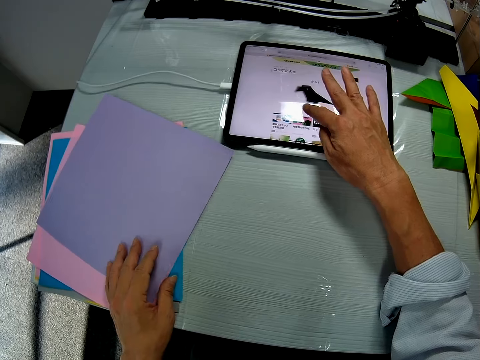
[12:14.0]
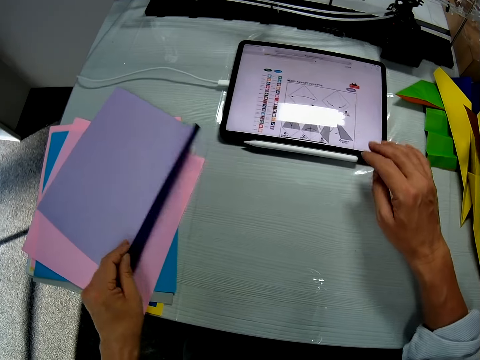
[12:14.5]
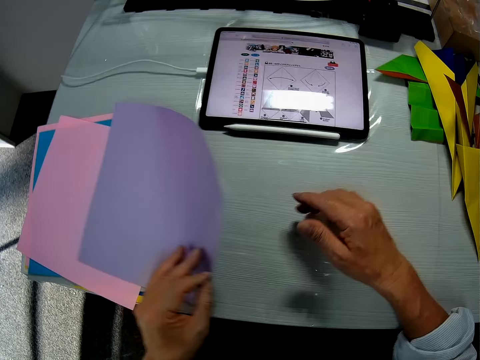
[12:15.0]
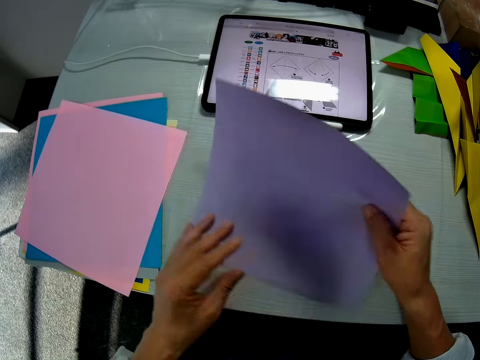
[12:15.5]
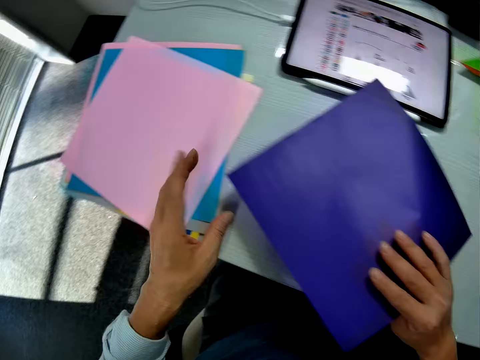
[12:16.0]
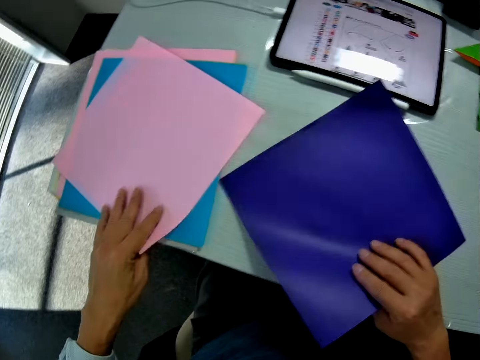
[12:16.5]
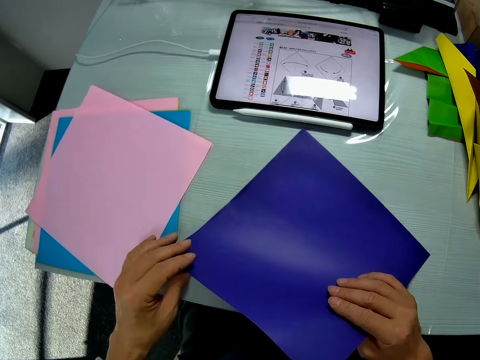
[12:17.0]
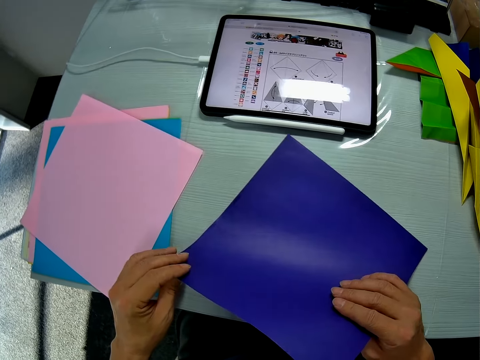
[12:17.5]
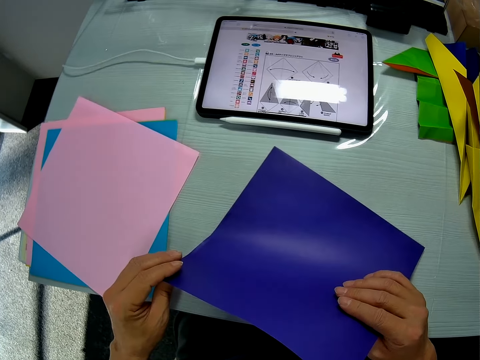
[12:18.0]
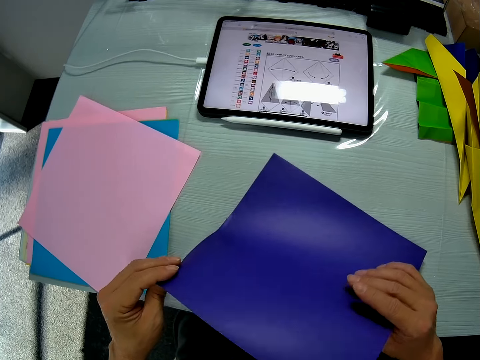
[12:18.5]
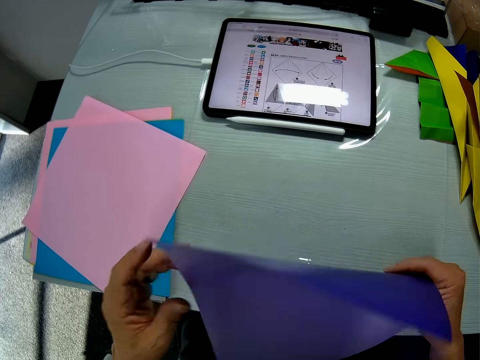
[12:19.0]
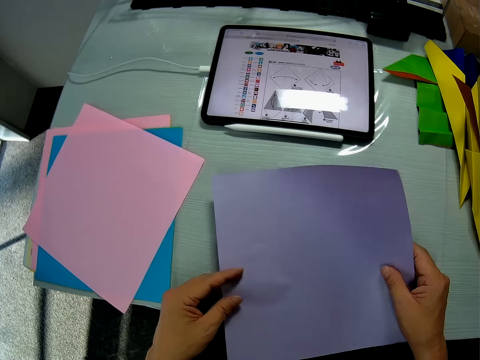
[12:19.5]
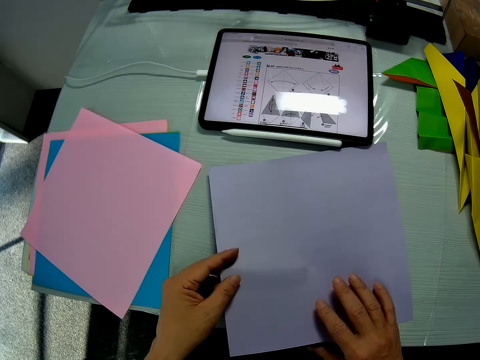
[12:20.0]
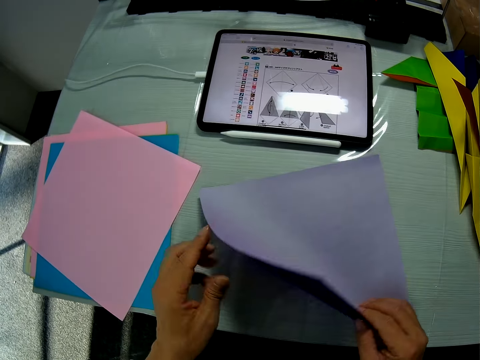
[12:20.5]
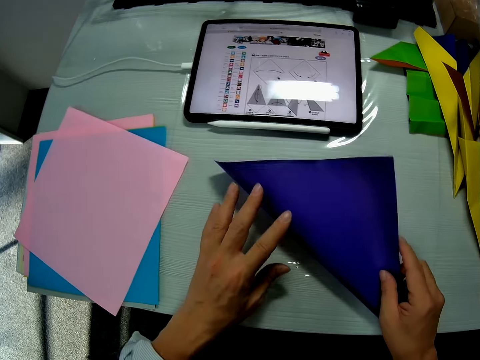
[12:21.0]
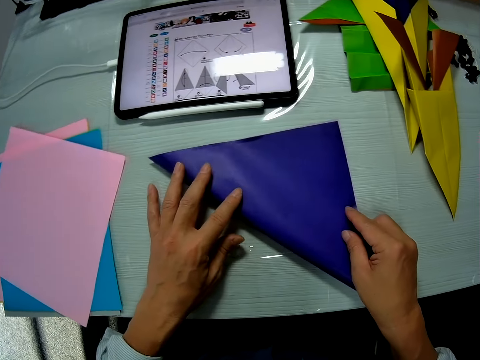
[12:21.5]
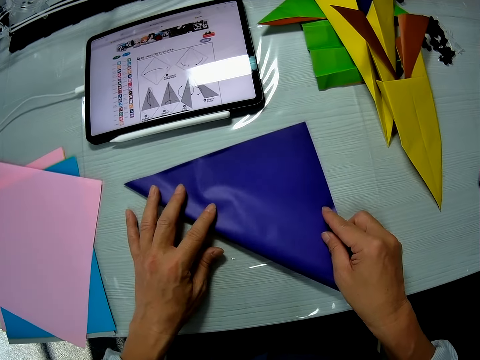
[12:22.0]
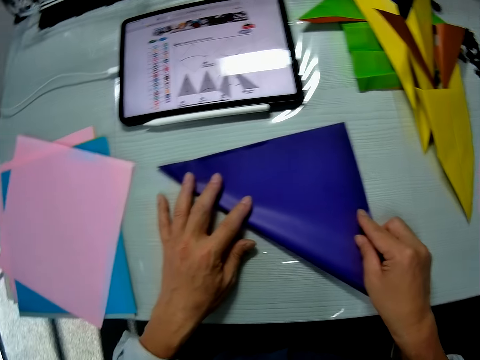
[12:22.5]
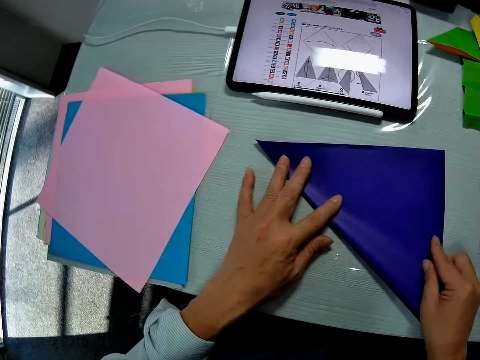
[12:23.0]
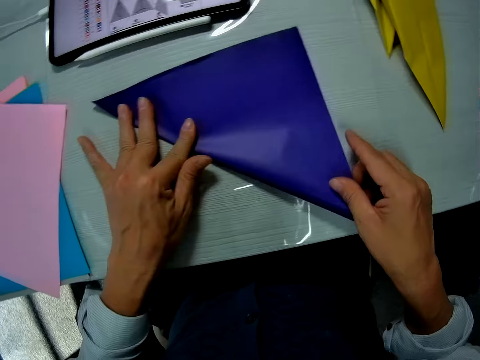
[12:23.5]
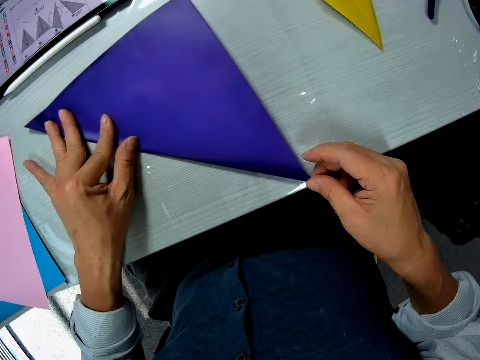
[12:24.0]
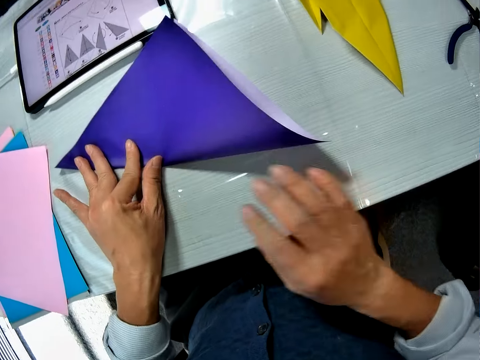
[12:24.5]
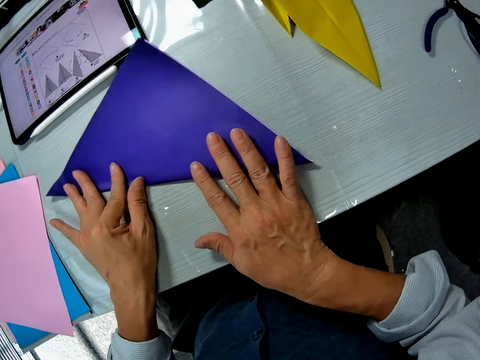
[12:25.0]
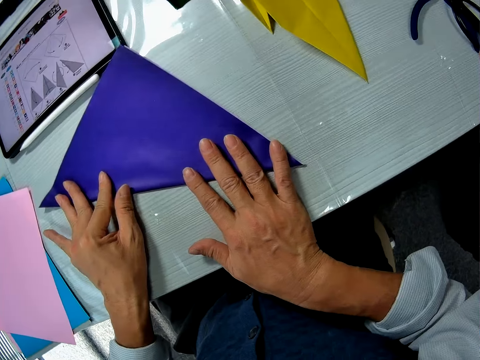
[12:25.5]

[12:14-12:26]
The camera wearer picks up the craft paper from the table. They fold the craft paper on the table.

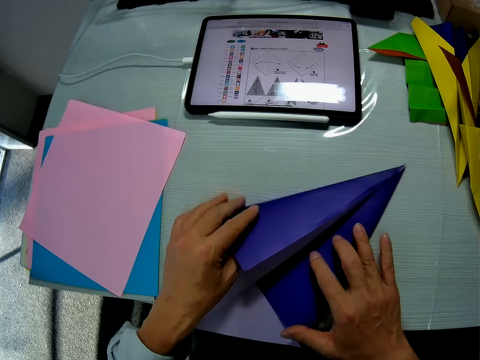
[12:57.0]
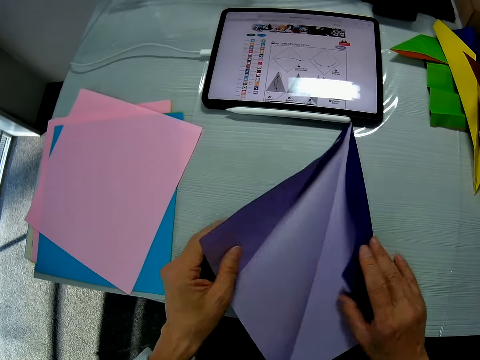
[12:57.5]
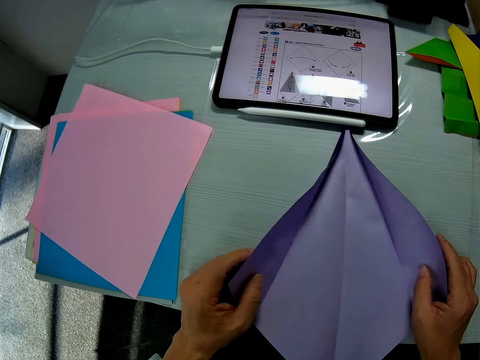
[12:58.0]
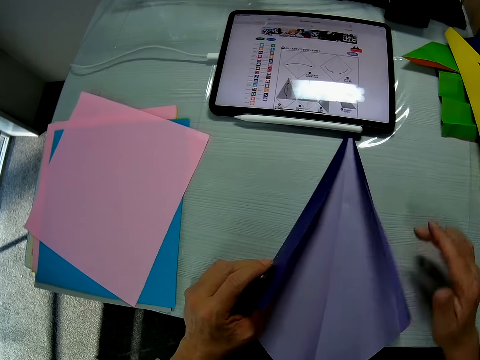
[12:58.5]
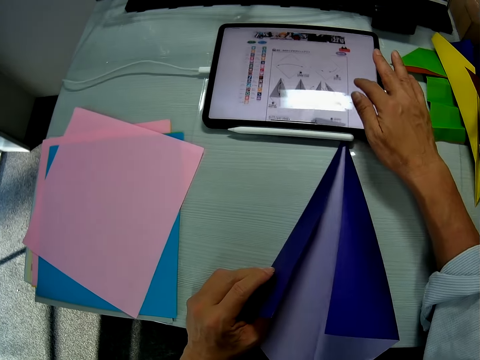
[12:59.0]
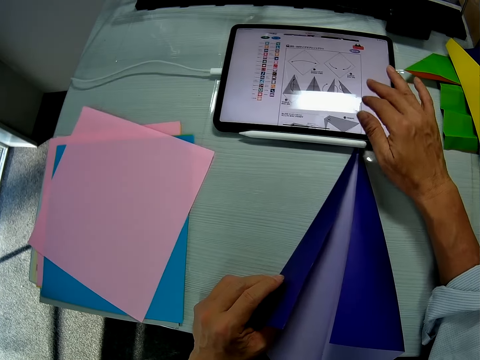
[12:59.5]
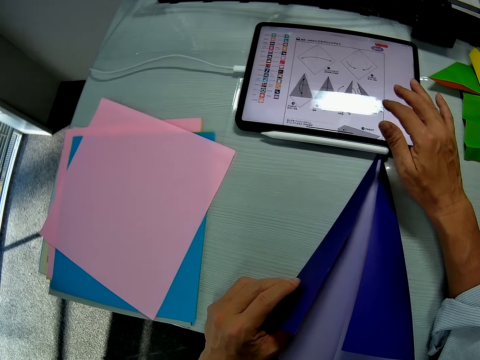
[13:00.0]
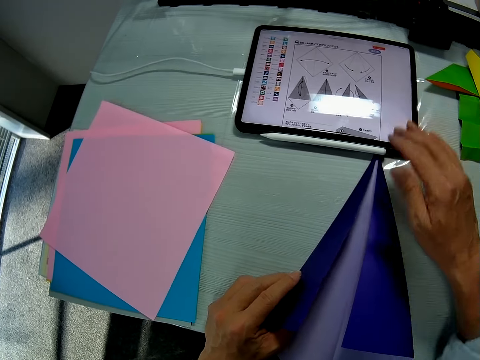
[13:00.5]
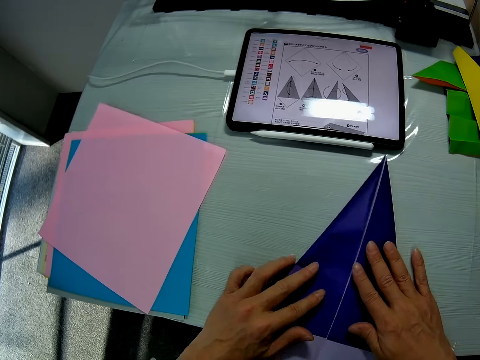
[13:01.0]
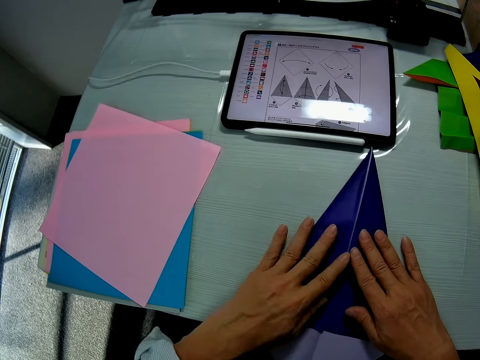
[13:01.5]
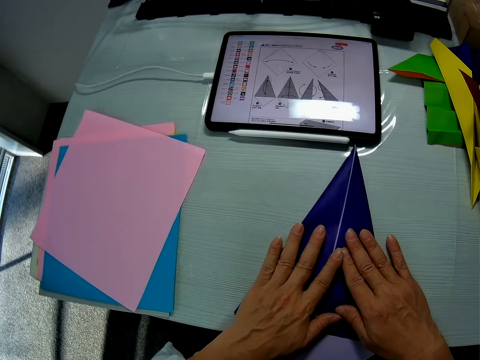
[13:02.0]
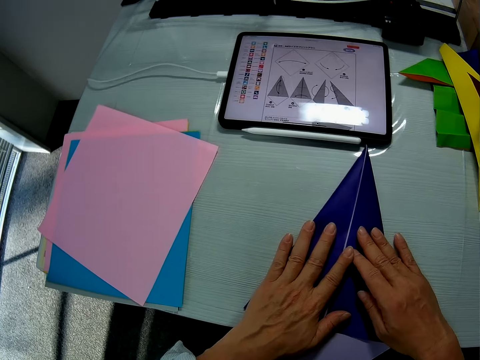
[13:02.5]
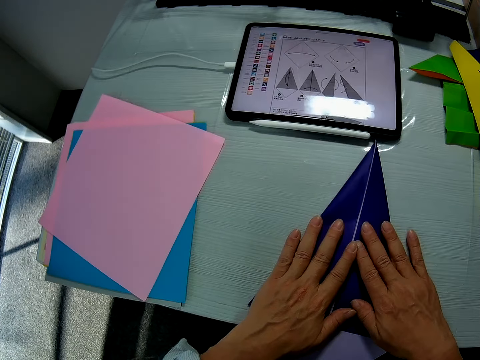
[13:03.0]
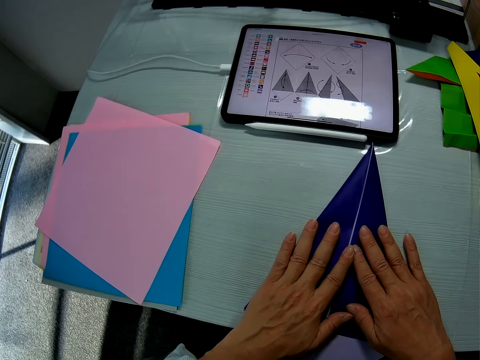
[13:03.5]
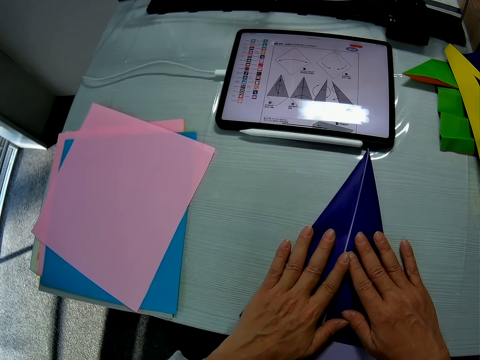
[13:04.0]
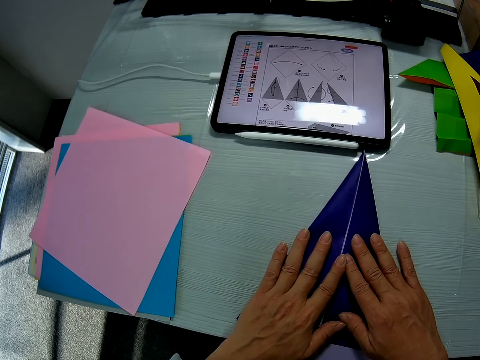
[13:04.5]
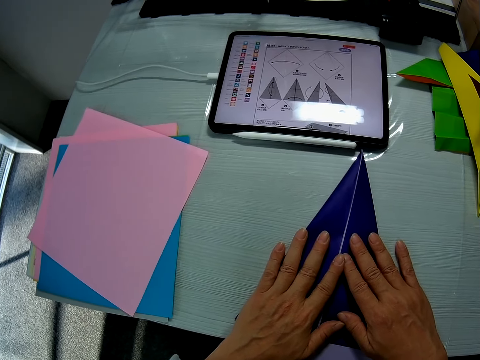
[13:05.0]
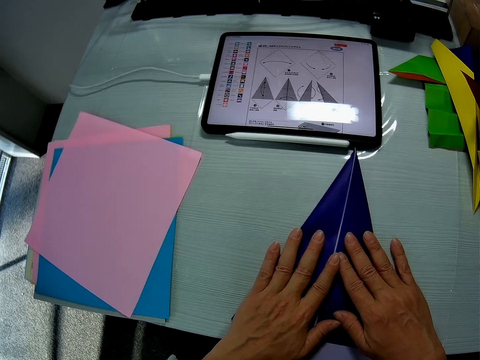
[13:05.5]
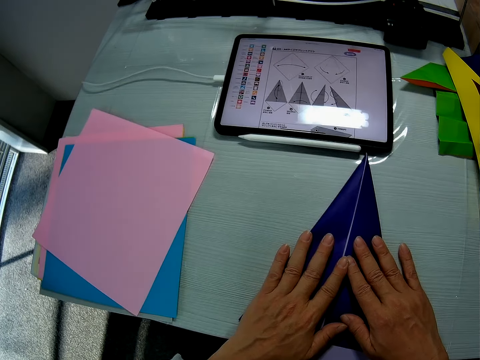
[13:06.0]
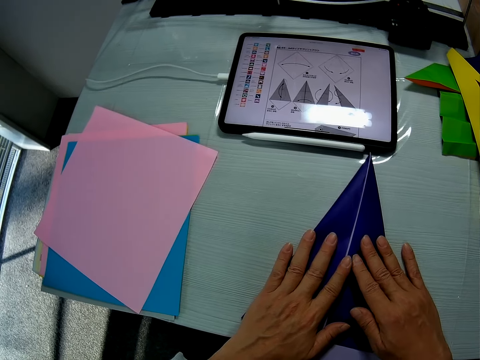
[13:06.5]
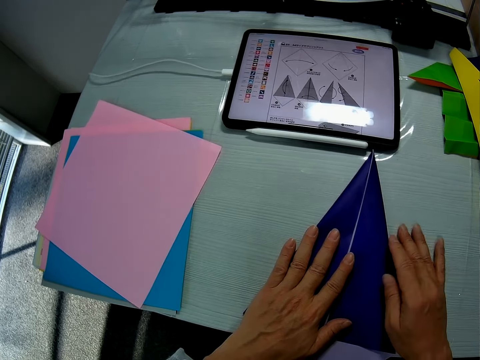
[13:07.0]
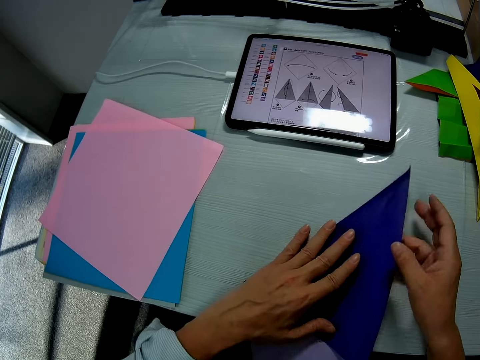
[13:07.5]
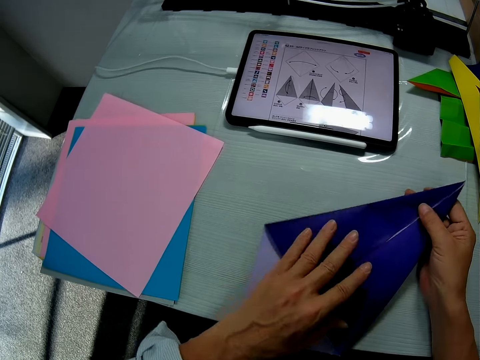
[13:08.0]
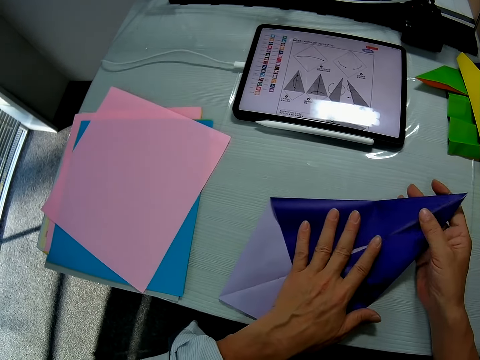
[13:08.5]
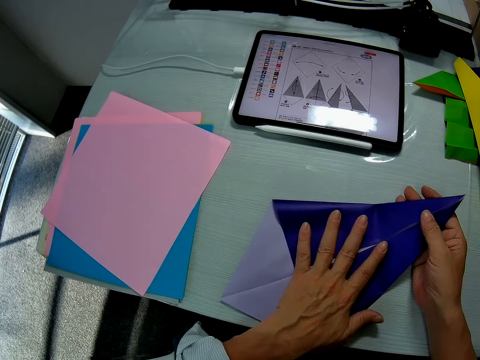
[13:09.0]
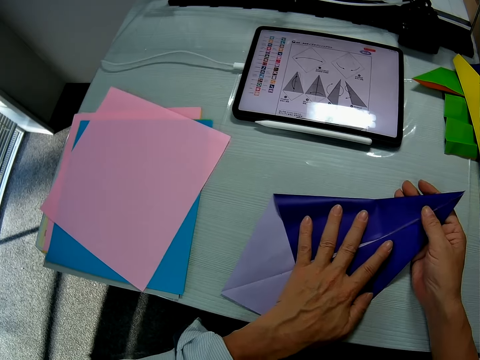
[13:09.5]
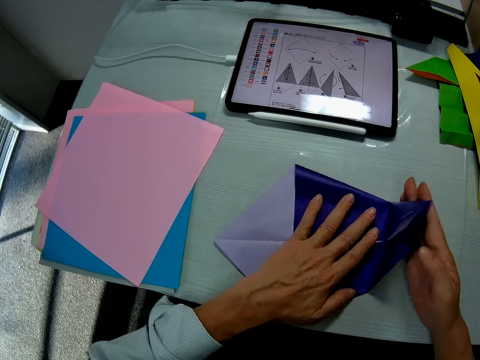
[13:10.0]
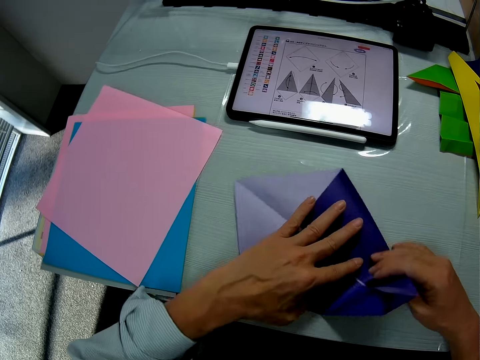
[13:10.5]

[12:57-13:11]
The camera wearer operates the tab on the table with his right hand. He touches the tab. He places his hands on the craft paper. He folds the manila paper. He refers to the tab. He folds the craft paper on the table.
